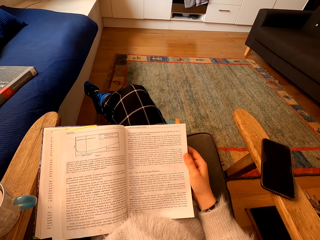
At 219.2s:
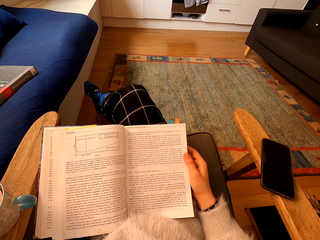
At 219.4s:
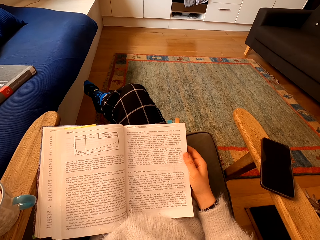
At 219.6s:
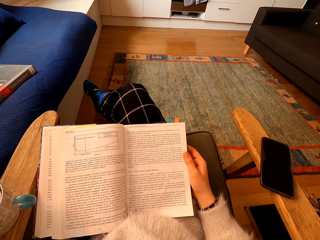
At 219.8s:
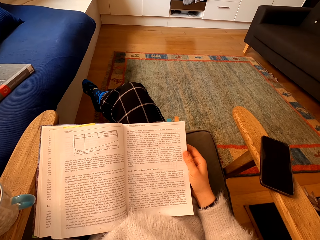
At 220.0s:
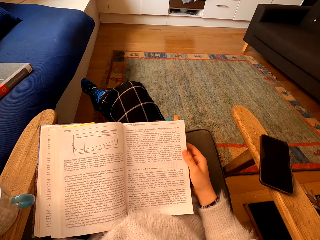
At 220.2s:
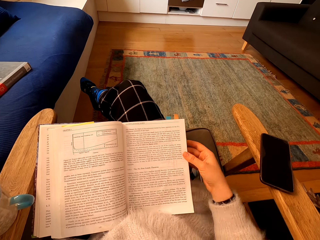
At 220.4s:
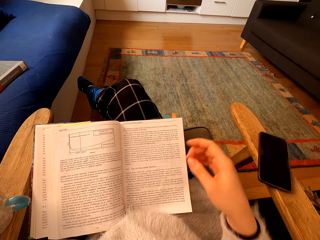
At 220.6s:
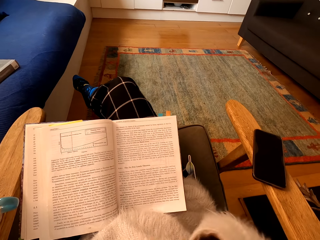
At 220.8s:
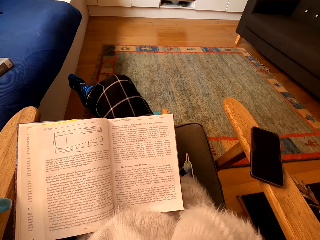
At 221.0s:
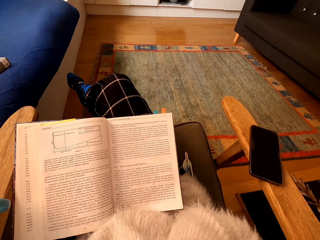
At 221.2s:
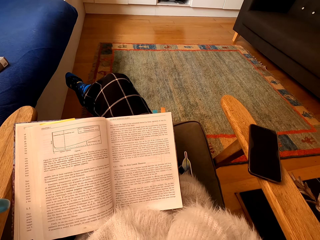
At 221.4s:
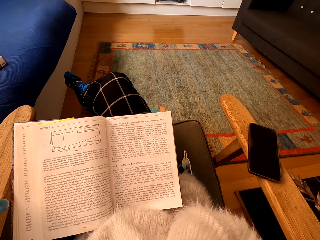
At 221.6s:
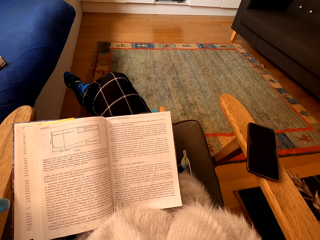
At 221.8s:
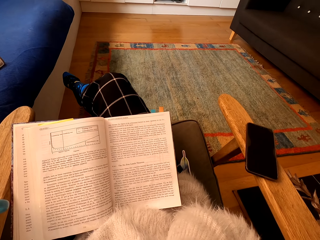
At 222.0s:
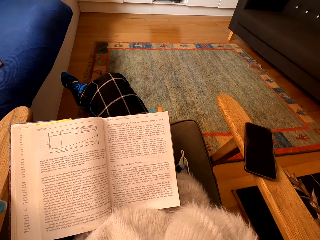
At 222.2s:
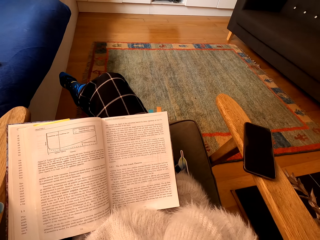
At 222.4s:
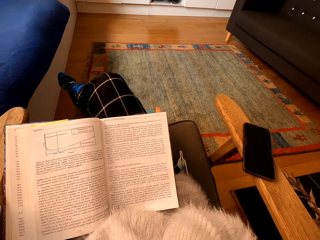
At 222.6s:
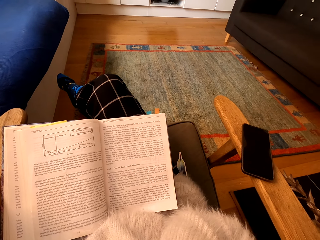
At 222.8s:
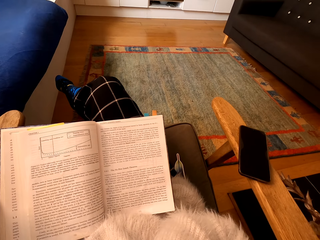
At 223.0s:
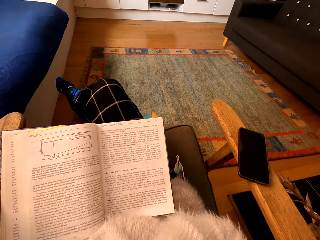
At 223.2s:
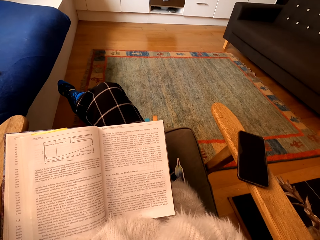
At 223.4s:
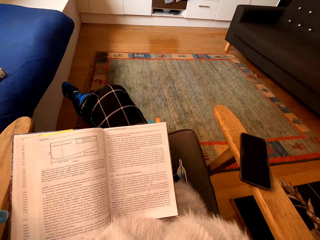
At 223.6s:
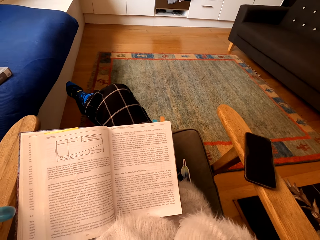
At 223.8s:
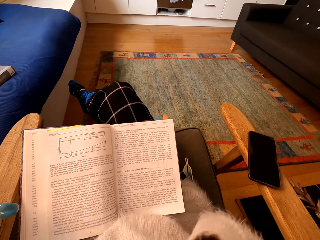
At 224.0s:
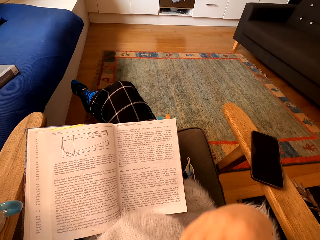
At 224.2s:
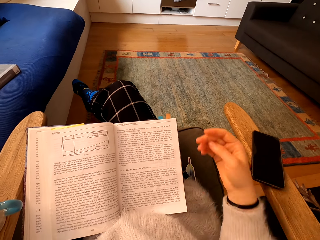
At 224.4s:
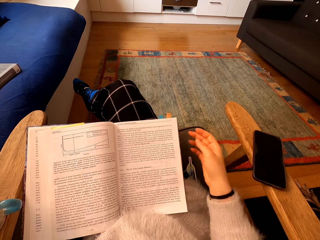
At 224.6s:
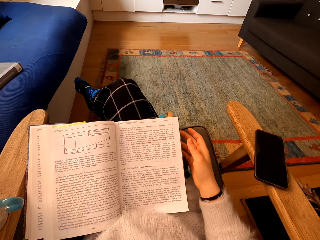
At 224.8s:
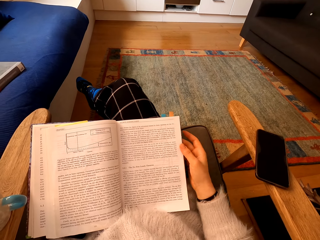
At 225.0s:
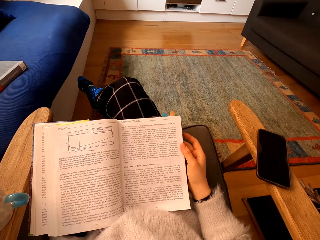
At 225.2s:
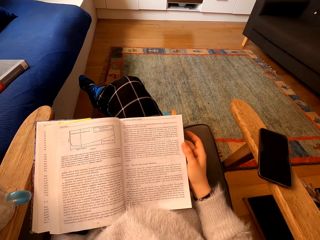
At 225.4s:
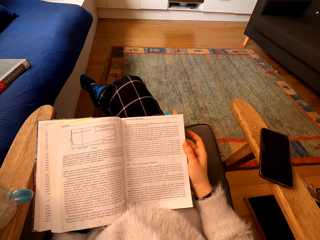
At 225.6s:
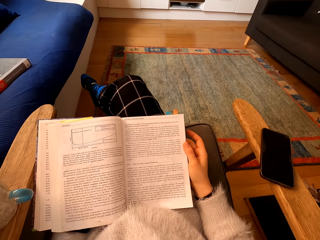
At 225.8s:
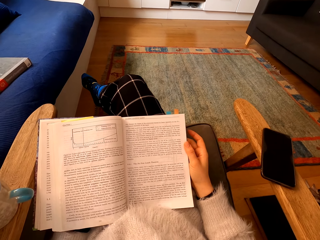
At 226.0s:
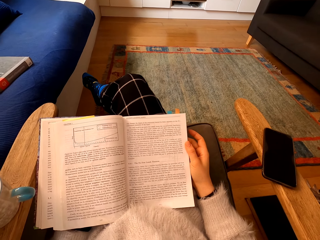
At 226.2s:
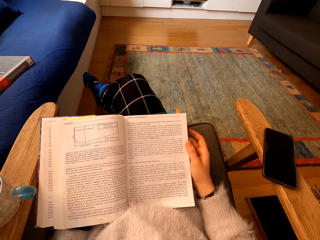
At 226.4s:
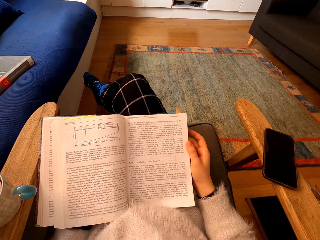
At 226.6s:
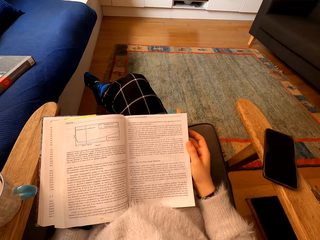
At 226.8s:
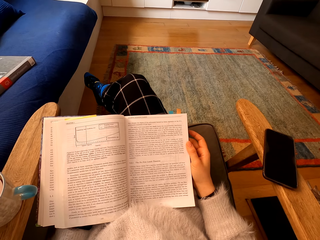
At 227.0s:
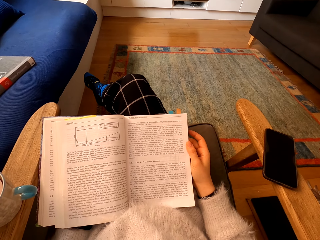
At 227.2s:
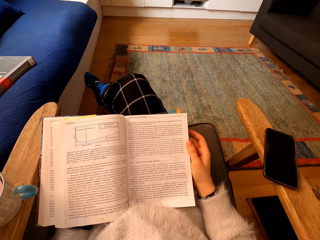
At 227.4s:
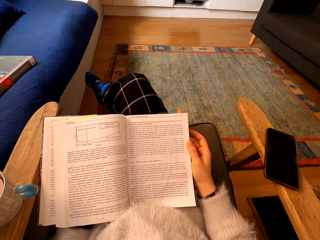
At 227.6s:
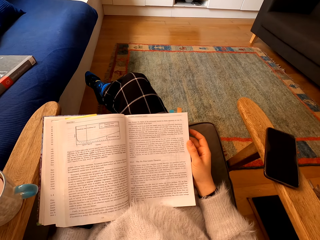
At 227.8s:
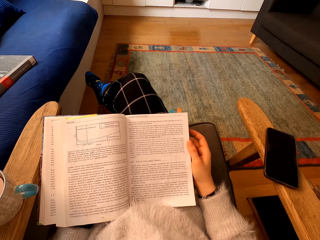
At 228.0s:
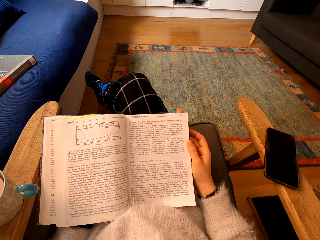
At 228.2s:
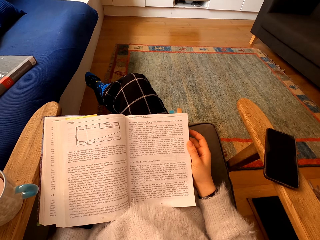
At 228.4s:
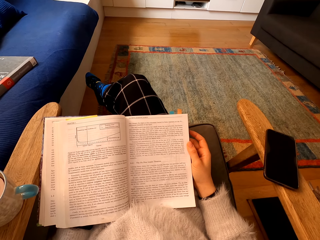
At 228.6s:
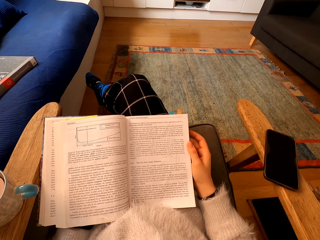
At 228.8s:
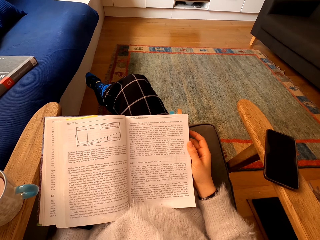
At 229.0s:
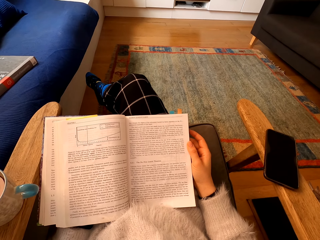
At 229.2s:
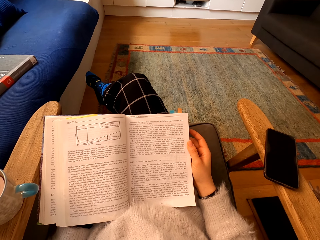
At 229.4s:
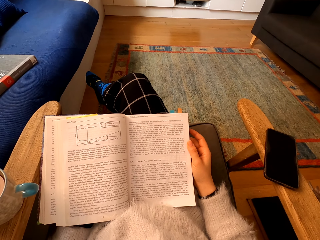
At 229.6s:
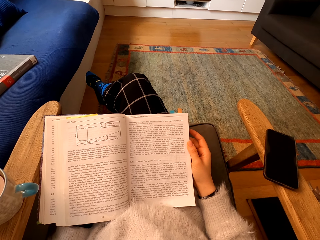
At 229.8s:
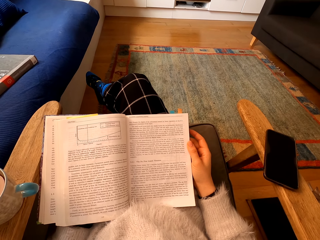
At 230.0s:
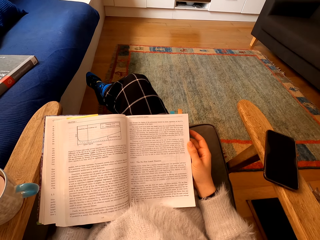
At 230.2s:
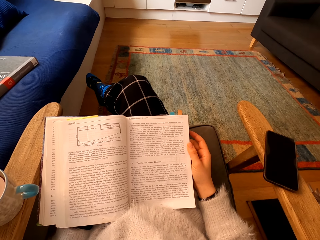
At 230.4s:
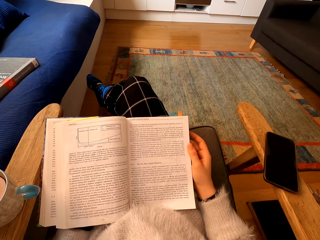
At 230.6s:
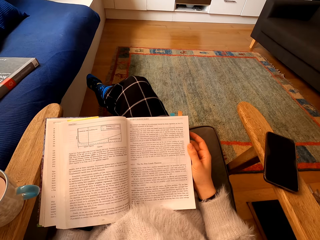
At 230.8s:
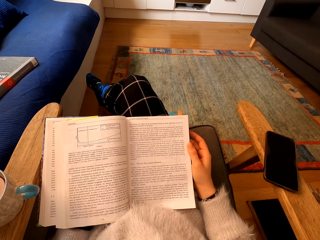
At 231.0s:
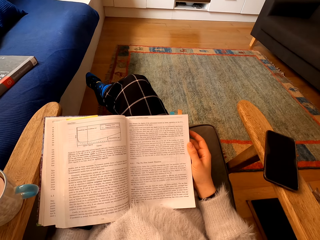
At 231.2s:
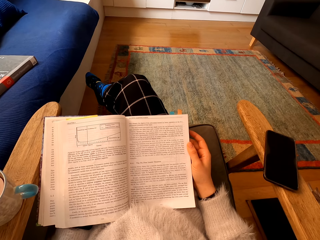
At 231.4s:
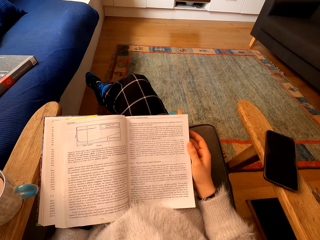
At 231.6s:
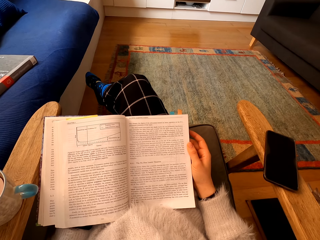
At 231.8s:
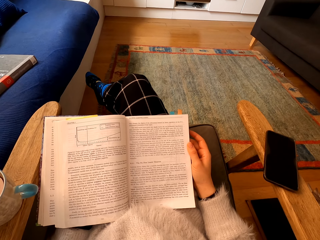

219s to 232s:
The camera wearer moves the hand to the face. They hold the book. They stare at the book.

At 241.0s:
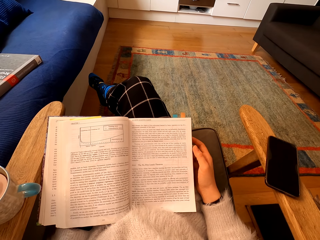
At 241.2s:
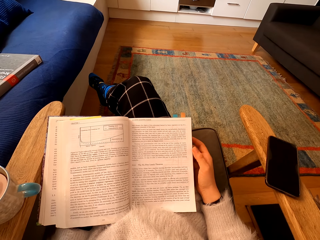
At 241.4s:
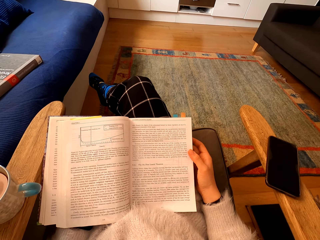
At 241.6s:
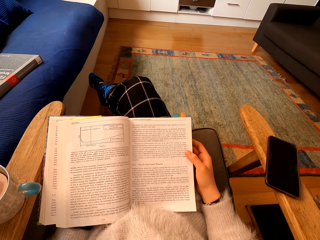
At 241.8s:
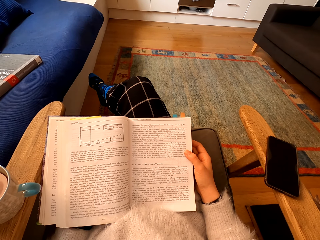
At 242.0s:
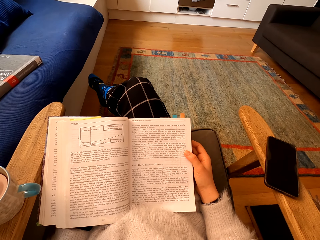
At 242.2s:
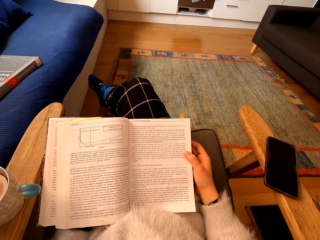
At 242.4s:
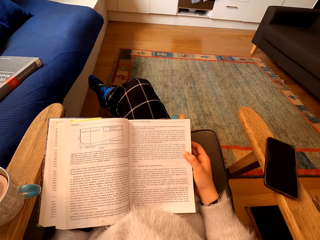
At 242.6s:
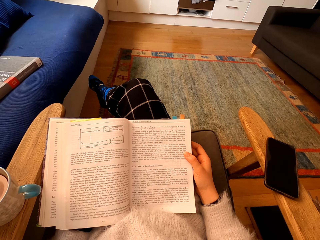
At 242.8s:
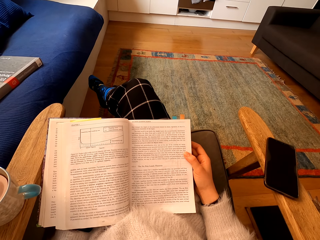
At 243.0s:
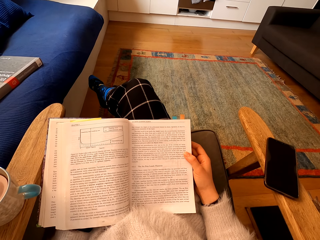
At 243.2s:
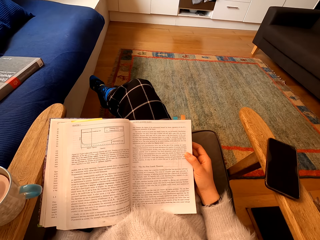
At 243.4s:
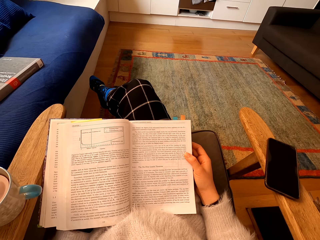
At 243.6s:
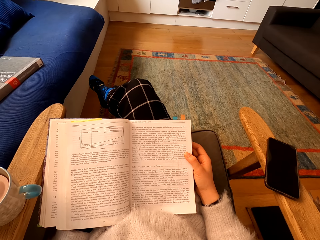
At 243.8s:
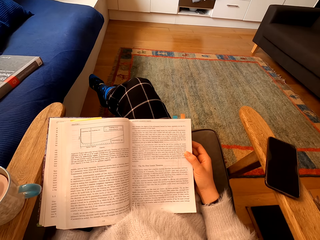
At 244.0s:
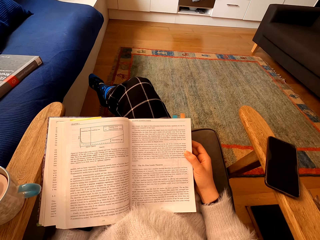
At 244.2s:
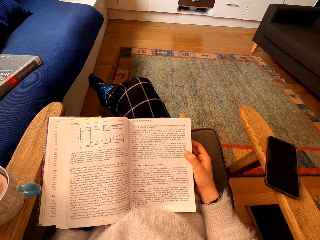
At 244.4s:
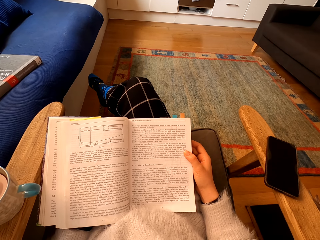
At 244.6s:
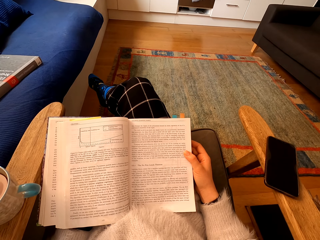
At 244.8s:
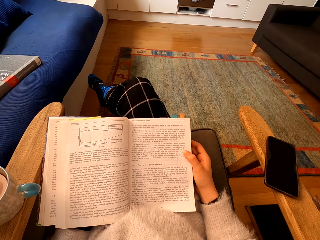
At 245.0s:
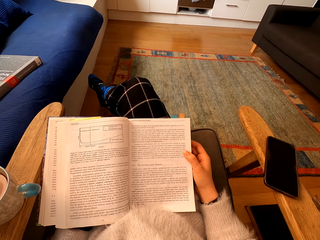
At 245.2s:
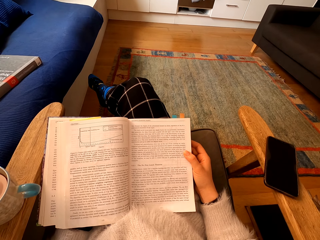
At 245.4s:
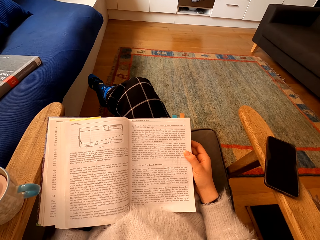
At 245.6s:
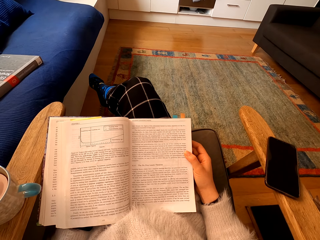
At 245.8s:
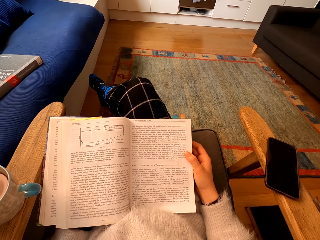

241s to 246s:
The camera wearer moves the hand on the book.

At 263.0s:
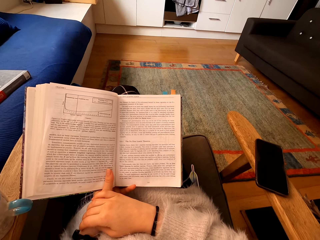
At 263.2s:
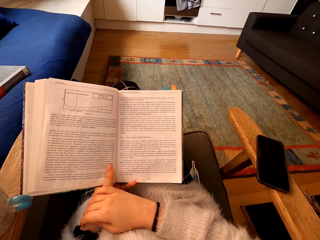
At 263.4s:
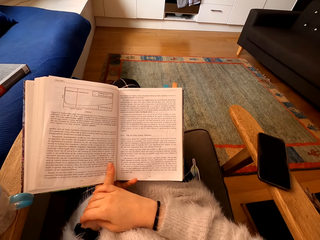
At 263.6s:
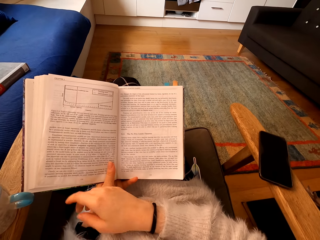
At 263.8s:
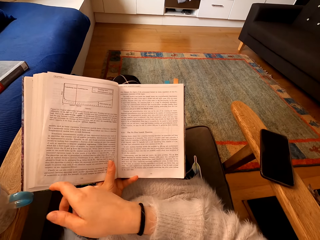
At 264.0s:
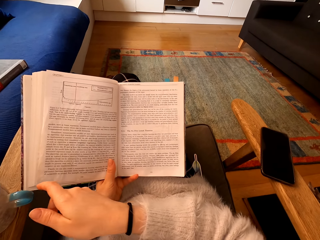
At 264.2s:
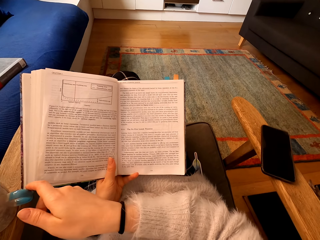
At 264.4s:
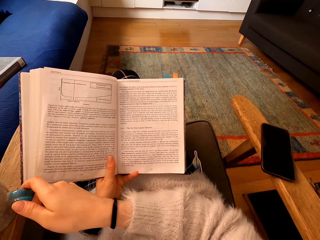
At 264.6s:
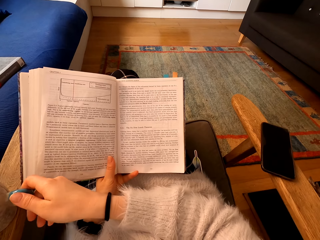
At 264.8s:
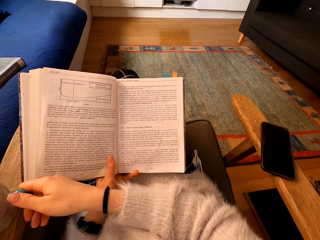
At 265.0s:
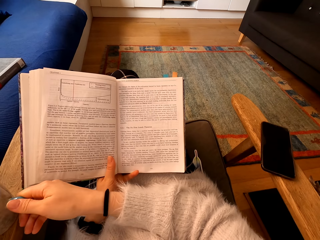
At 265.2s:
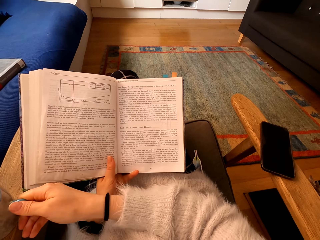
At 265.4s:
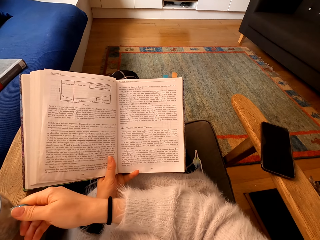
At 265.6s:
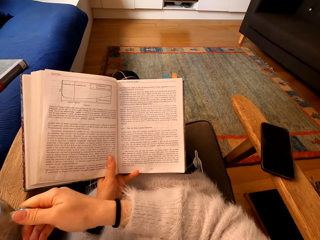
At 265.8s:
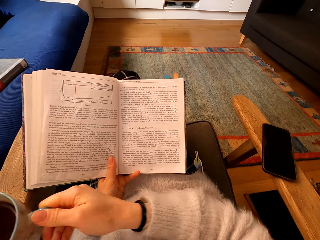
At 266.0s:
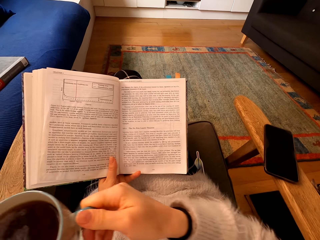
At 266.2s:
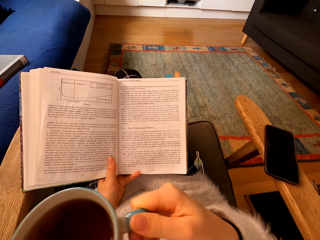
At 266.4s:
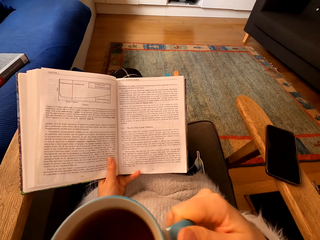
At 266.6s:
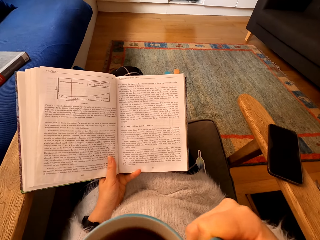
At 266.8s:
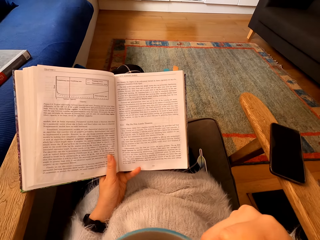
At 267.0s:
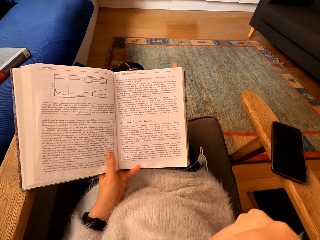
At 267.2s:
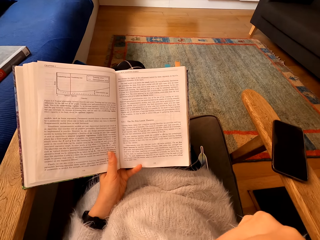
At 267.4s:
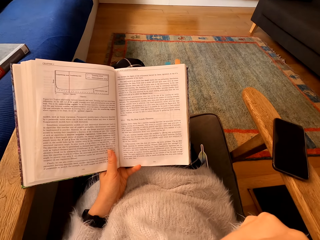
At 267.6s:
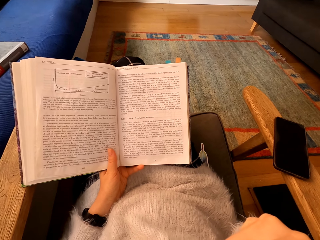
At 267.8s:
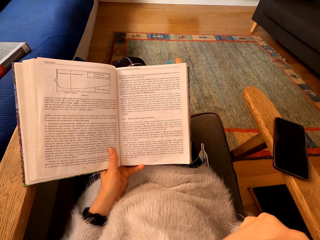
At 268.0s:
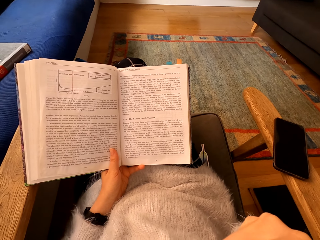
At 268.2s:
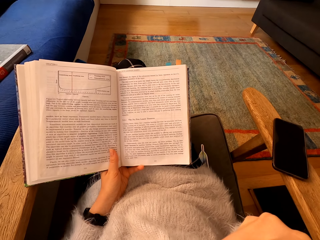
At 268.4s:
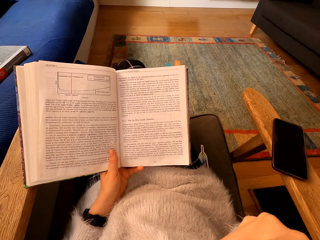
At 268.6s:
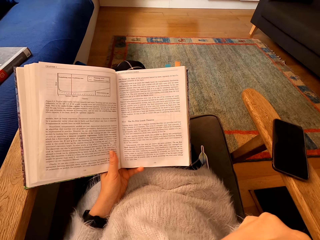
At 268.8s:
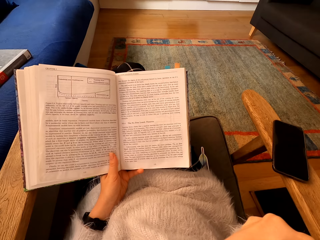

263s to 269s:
The camera wearer takes the cup of coffee. They drink the coffee.
